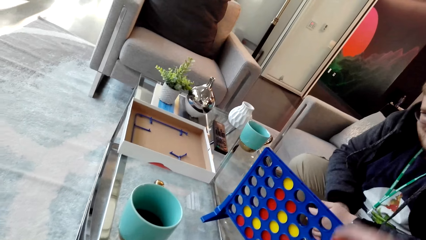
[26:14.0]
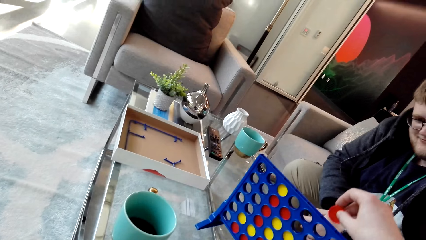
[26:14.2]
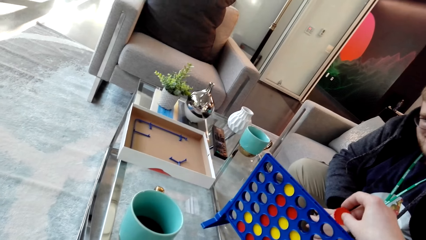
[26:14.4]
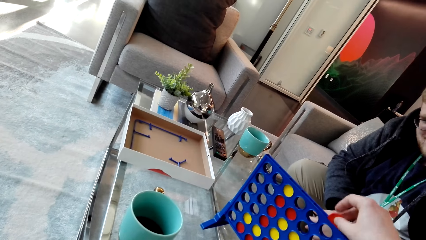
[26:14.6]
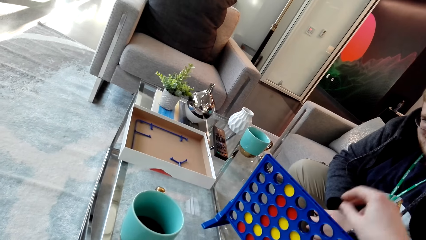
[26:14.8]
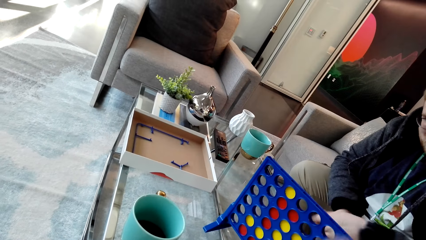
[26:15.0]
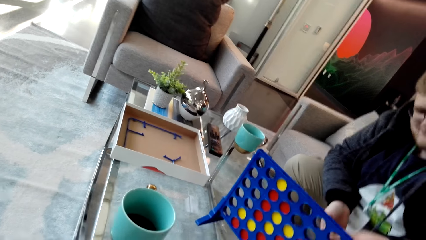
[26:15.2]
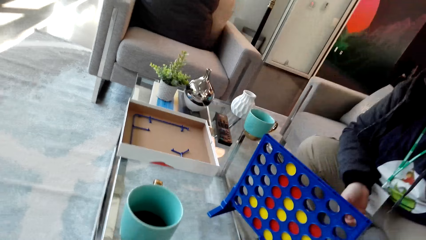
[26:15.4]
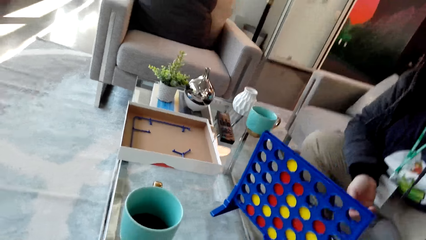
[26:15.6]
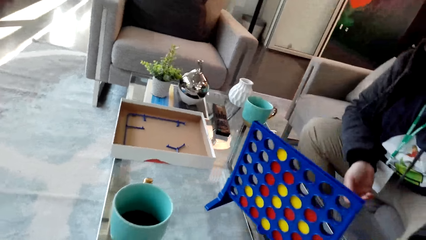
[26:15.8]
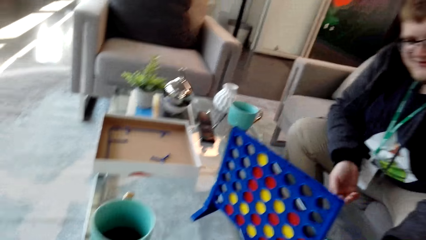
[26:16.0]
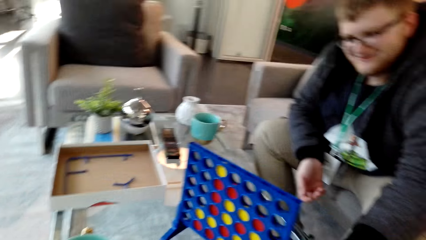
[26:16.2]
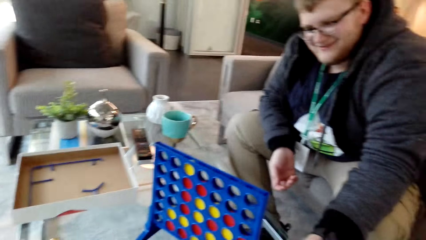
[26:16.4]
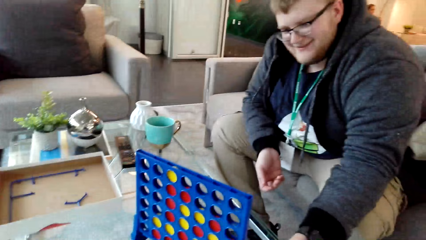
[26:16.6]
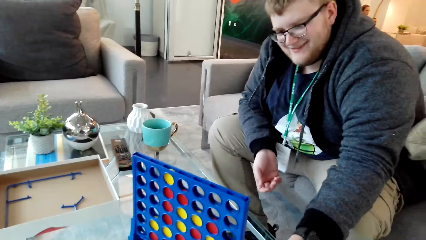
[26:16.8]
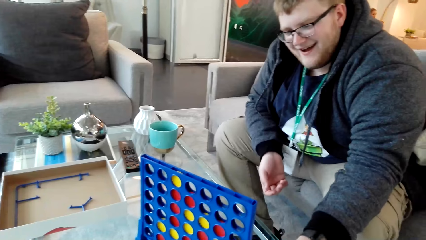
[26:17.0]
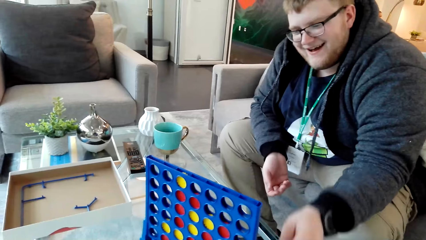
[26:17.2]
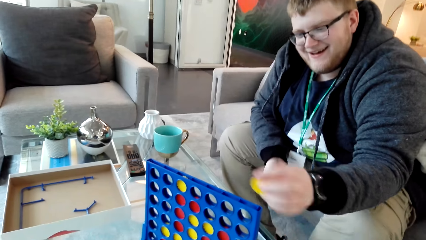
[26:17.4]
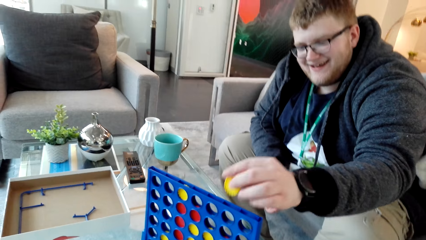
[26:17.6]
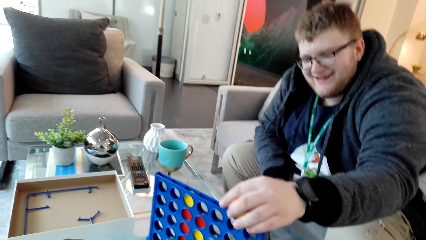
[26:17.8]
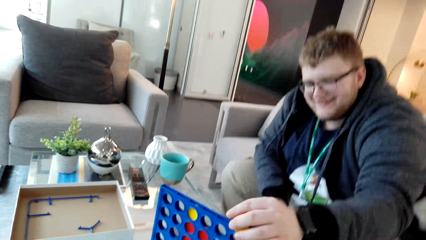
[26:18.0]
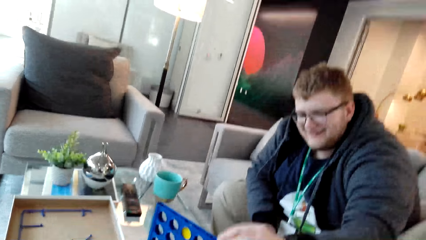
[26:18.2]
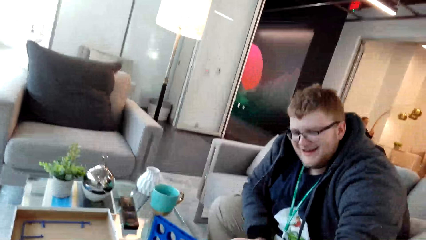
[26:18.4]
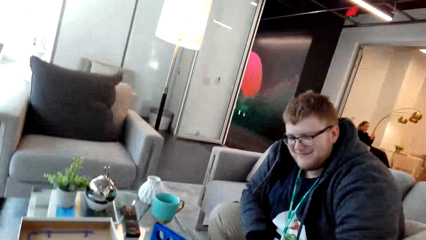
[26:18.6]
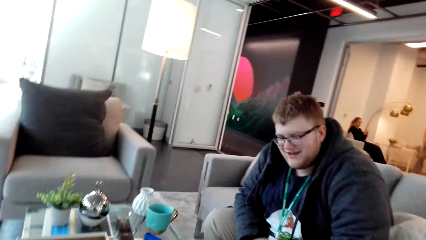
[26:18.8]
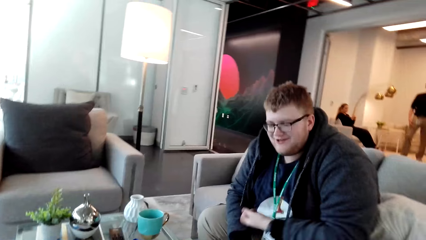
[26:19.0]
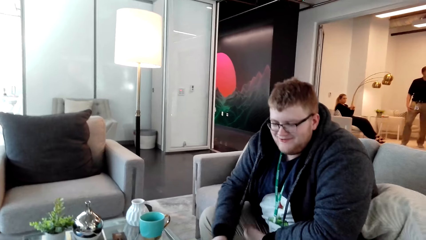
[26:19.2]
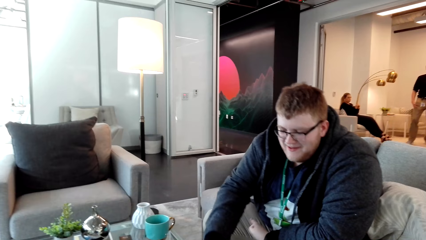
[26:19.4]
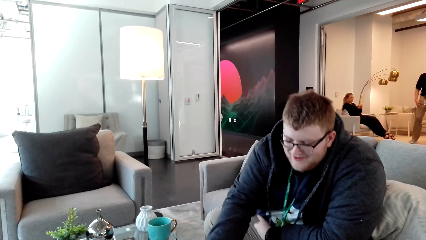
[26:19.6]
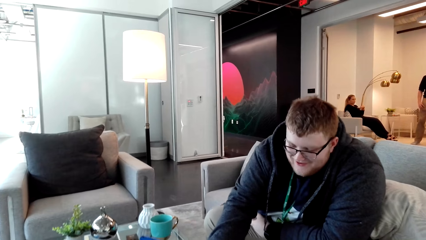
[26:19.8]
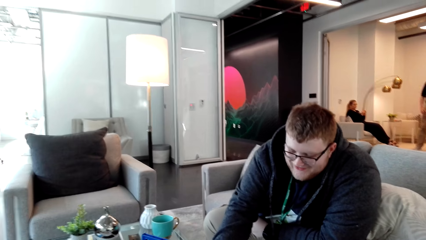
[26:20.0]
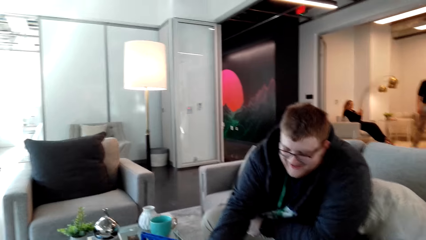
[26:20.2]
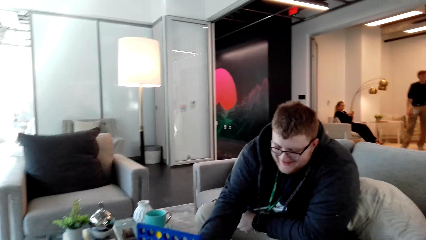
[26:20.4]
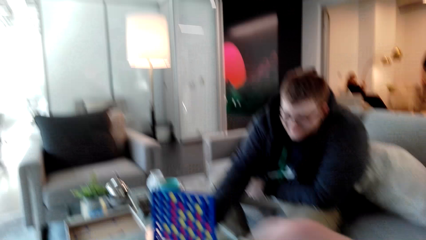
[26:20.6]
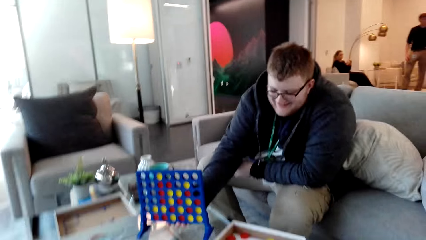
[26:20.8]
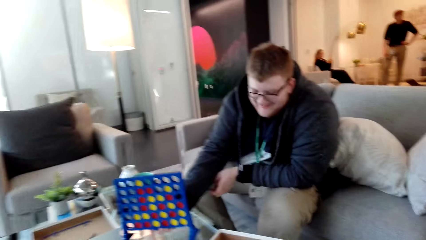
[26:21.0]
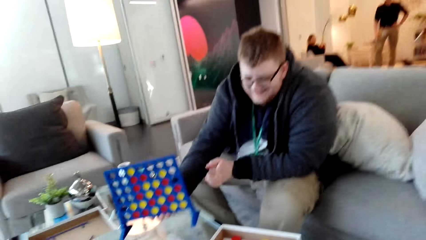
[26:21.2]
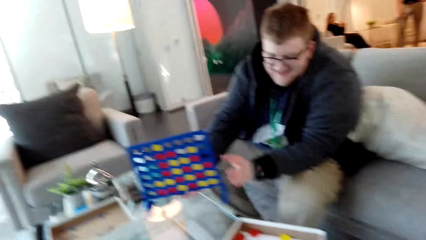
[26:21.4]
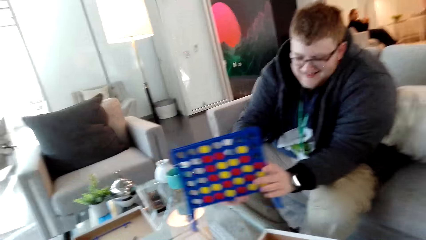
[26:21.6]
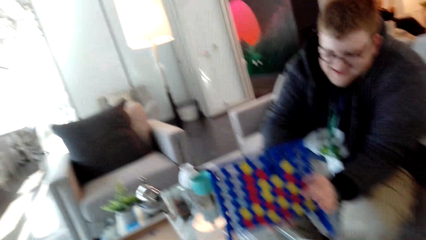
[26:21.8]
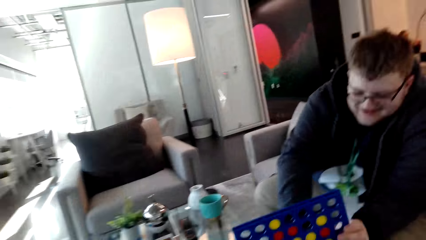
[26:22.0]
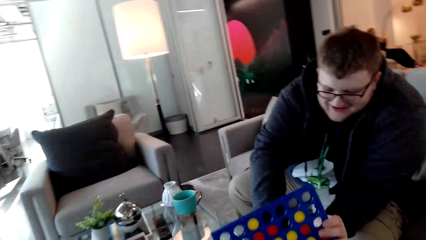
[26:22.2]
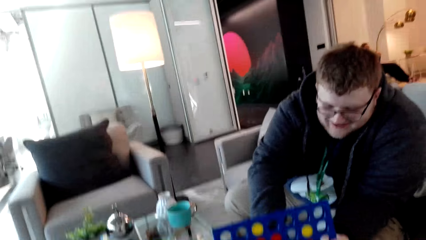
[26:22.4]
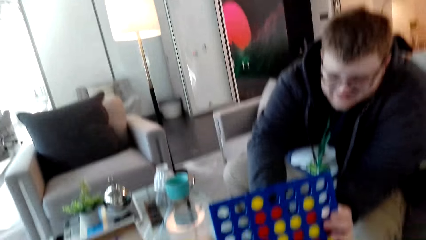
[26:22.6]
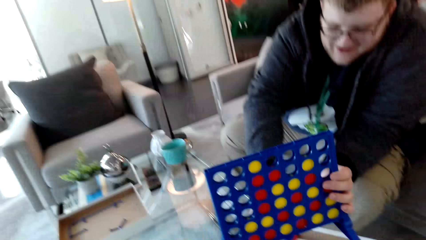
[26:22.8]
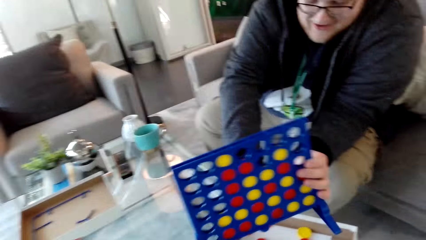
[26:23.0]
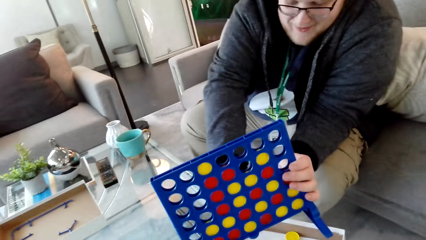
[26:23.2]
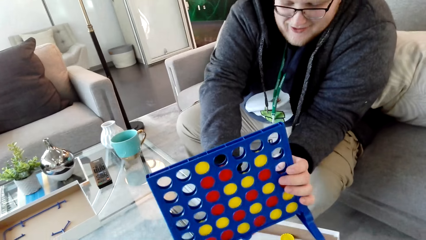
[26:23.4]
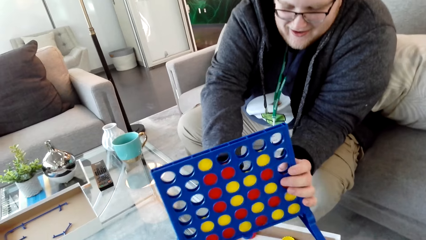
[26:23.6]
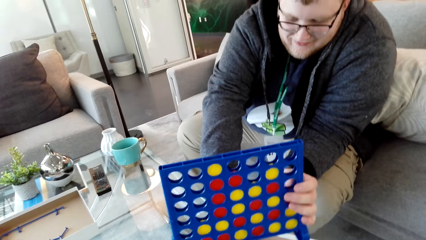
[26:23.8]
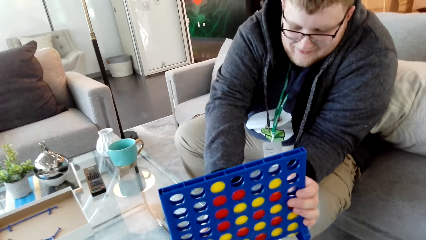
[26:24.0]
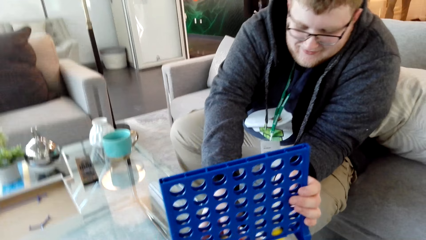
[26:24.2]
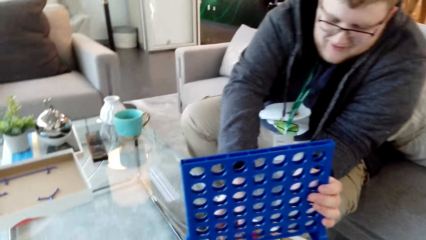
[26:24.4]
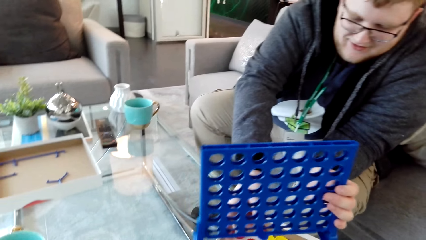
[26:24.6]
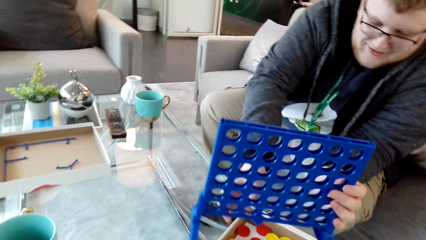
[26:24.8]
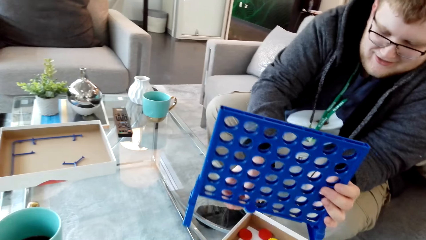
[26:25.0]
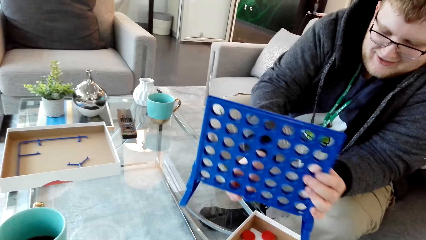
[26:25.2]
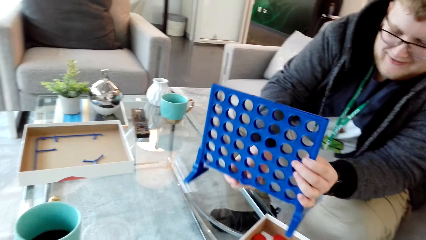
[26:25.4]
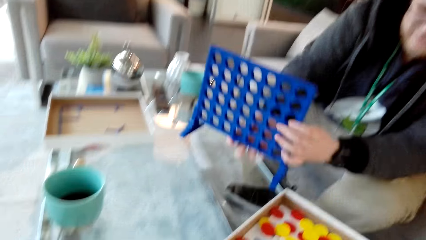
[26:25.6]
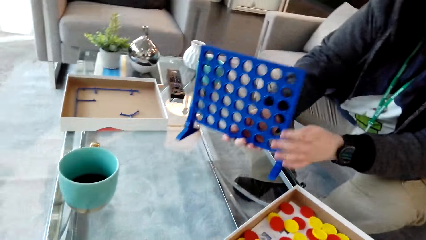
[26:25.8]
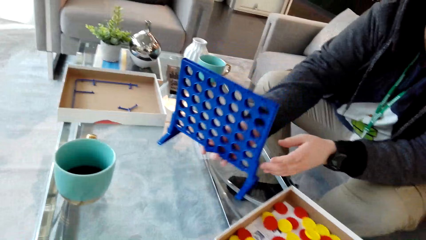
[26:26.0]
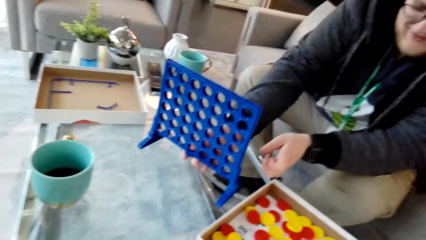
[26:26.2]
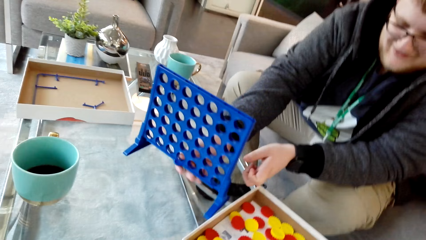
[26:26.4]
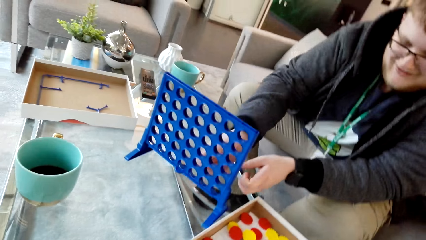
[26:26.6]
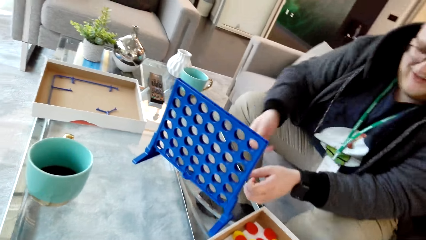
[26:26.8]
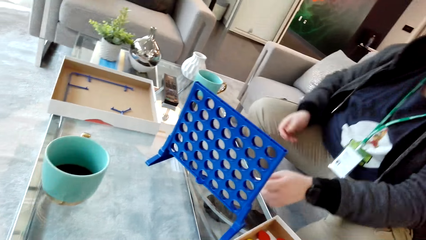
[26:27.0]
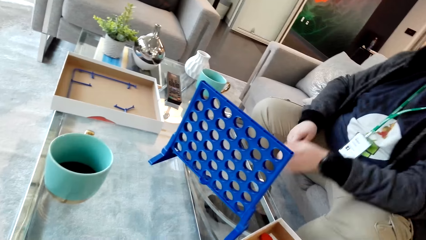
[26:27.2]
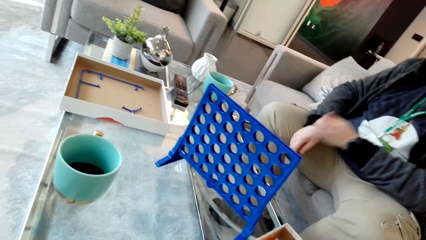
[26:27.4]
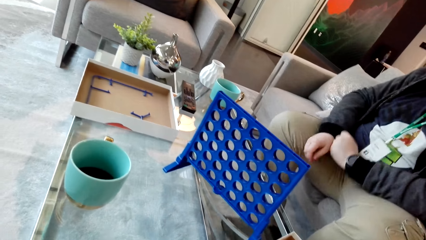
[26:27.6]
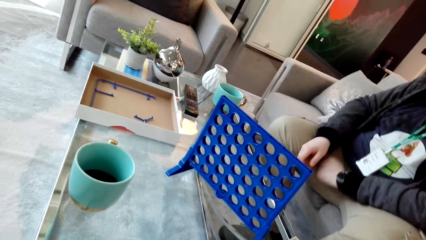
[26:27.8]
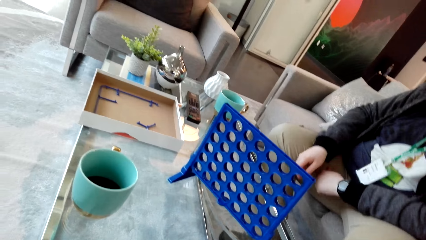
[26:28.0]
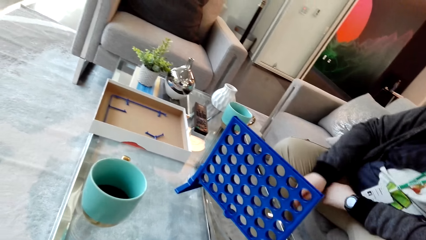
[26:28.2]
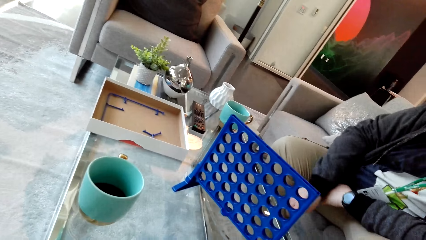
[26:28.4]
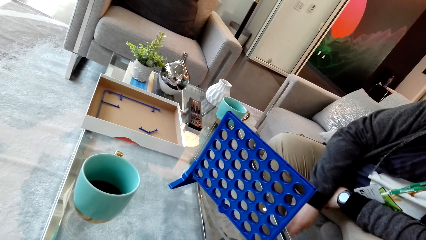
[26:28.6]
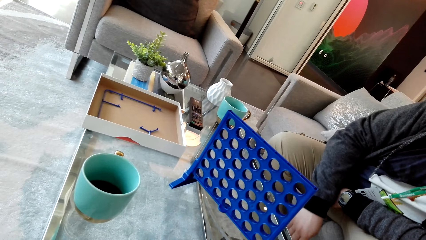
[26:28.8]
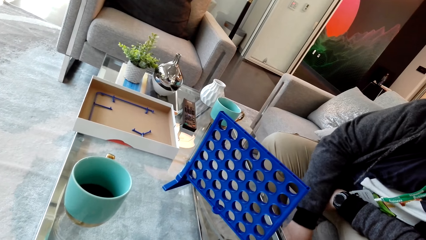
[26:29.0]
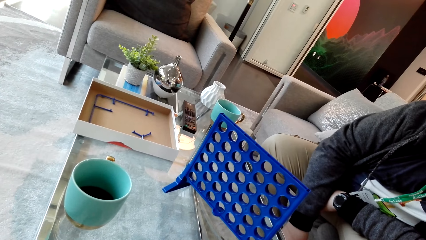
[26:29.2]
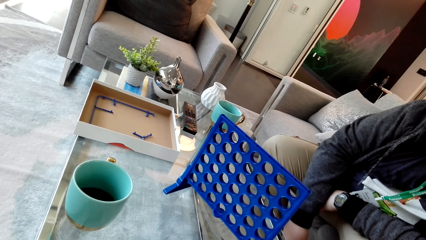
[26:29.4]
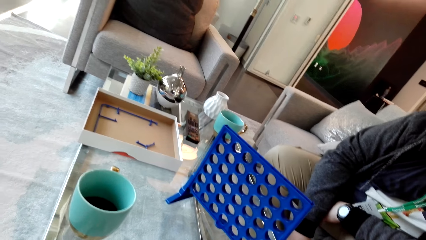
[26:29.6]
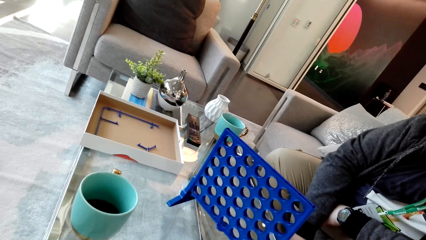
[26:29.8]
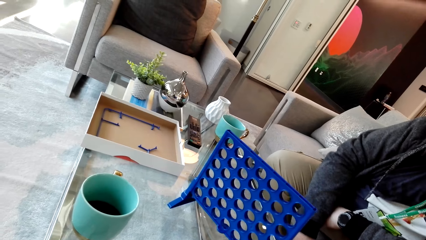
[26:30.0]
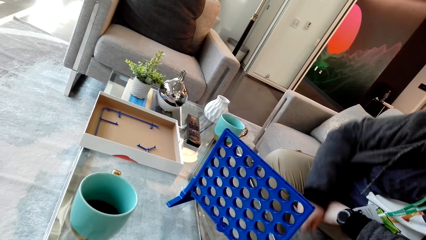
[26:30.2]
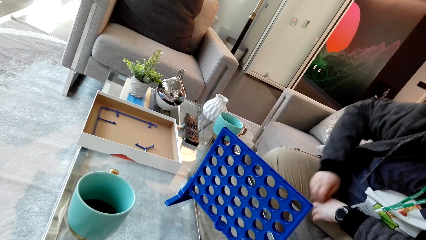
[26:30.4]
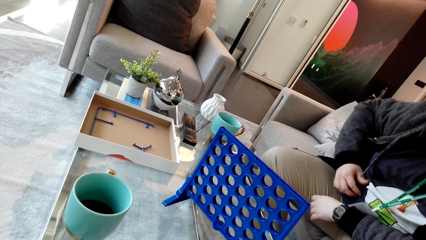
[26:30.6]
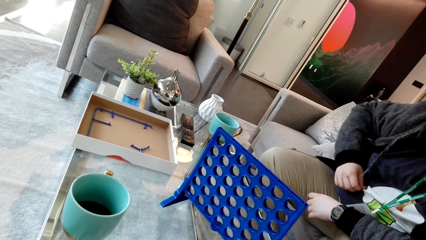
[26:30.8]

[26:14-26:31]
The camera wearer looks around. They drop the plastic coin or dice in something plastic. A man picks up a plastic coin. The man drops the plastic coin in something plastic. The man moves the hands and picks up the plastic material. The man removes the plastic coins from something plastic. The man drops the plastic material, picks up the dice, drops the plastic material, moves the hand and picks up the dice.
